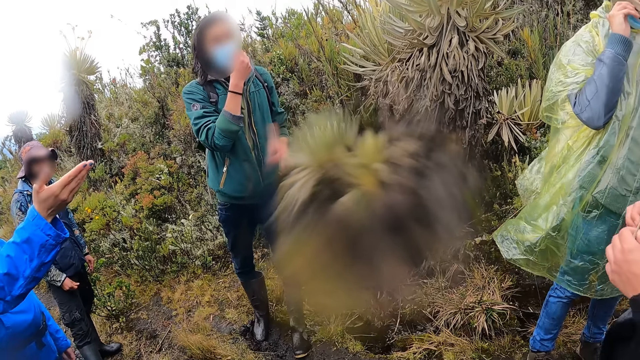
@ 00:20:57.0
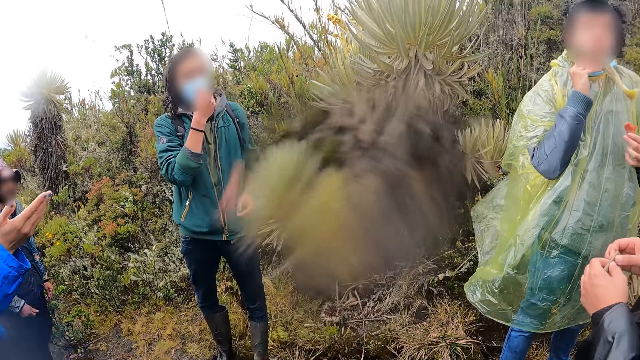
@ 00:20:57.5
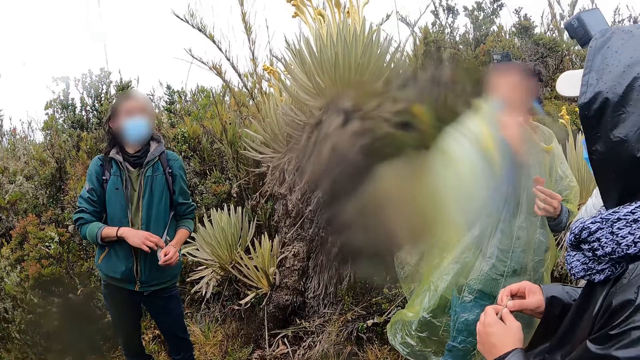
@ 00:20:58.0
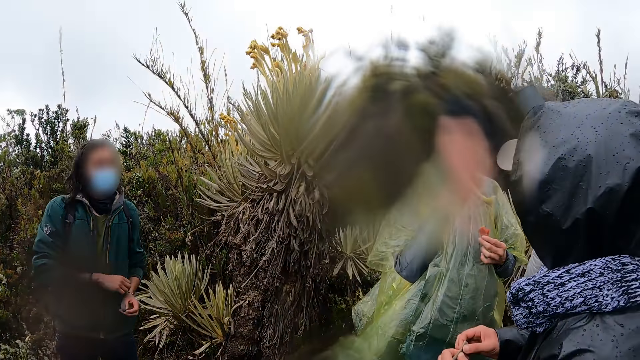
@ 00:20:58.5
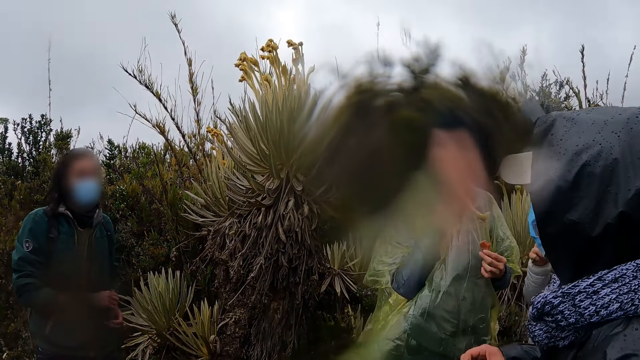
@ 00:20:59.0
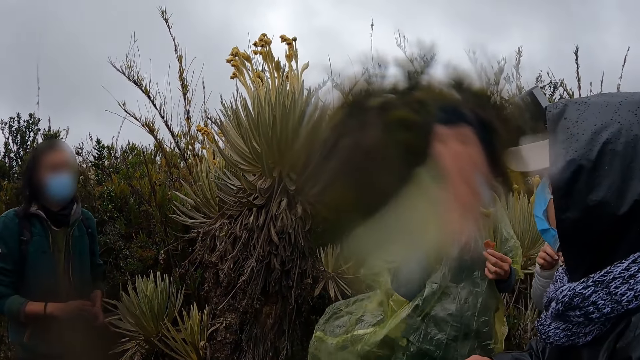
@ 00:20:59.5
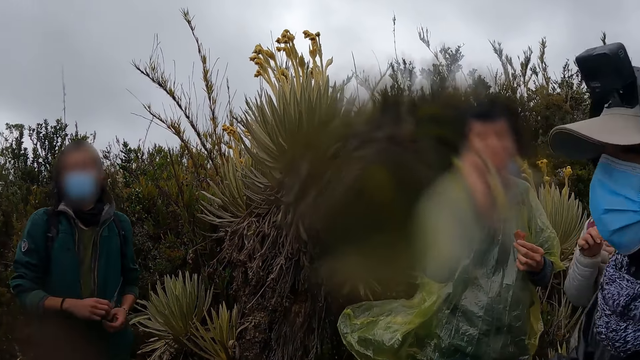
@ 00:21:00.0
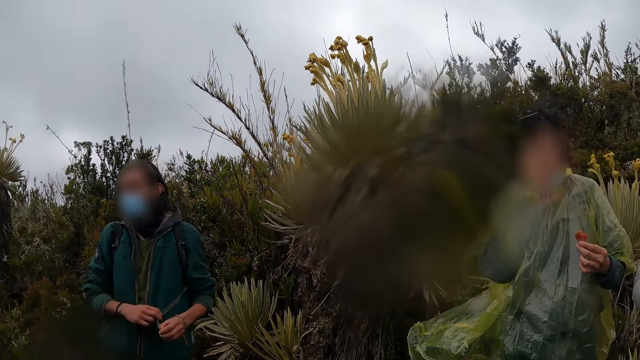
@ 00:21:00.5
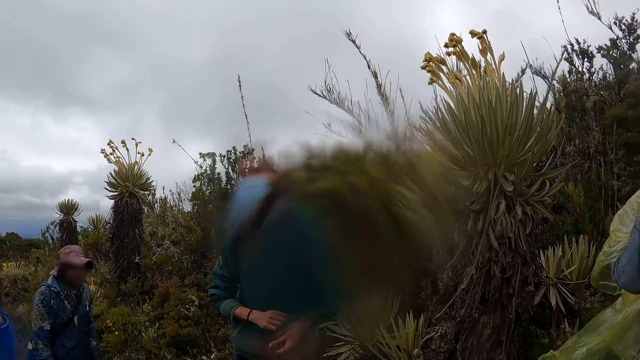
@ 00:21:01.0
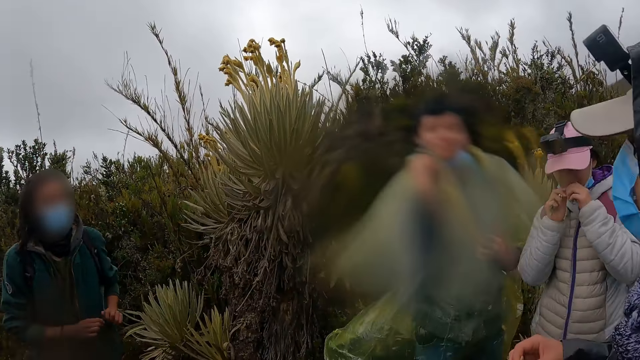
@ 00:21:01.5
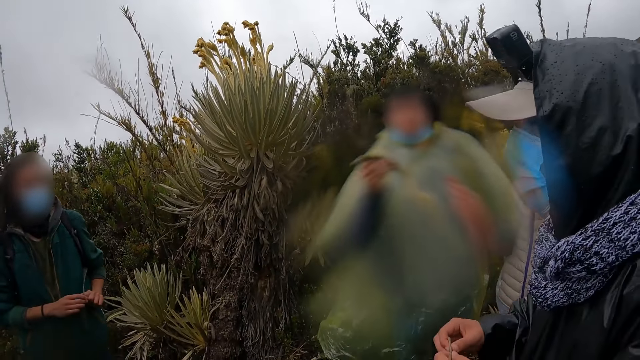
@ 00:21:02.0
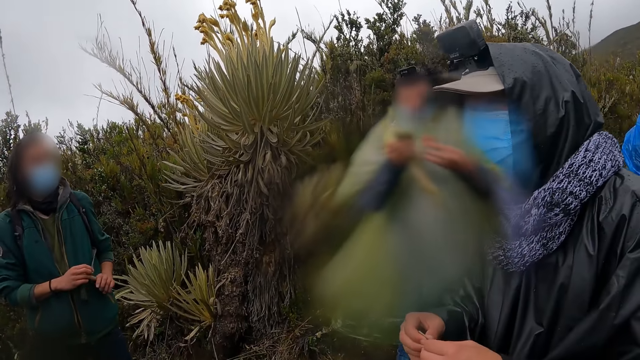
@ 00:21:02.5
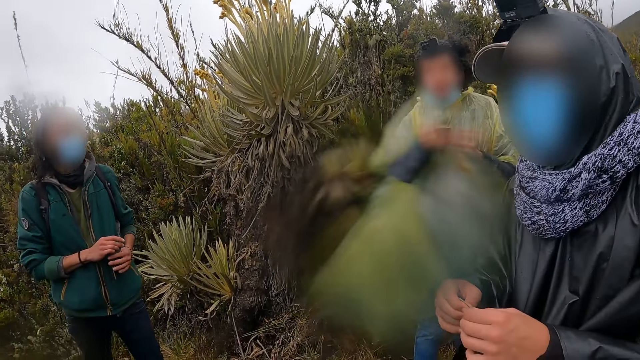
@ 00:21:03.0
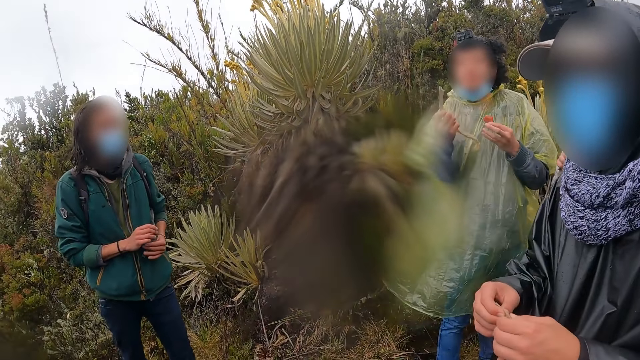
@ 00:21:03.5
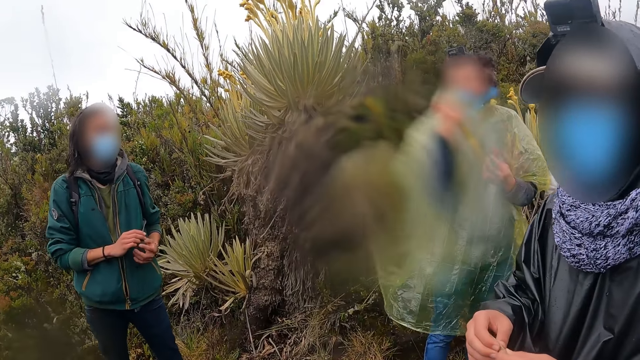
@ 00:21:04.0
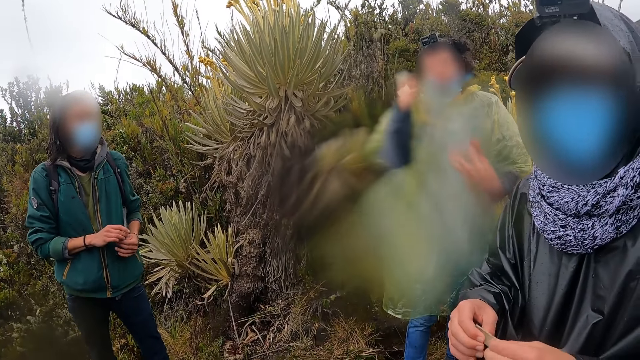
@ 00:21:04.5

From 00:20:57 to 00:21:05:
The woman examines a piece of flower in both hands. The man plays with the strap of the bag with both hands. The camera wearer stands.

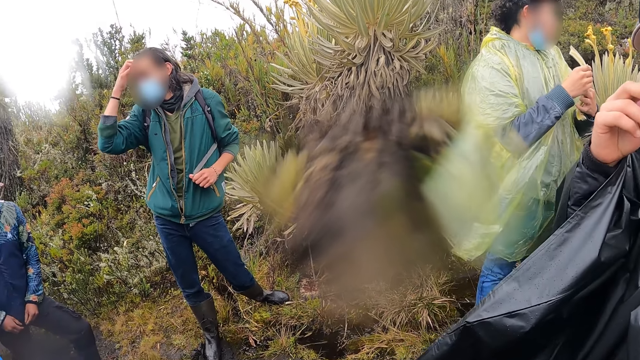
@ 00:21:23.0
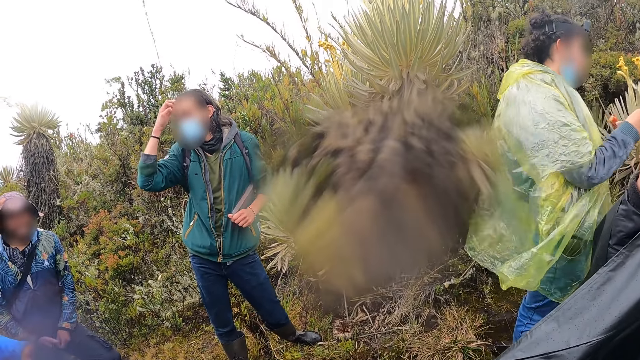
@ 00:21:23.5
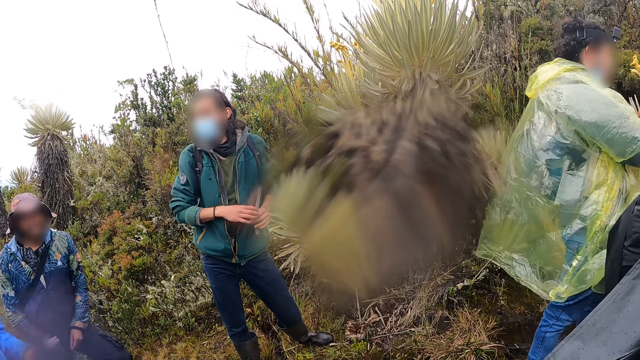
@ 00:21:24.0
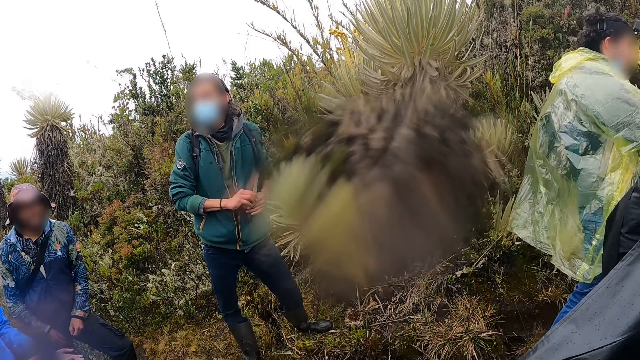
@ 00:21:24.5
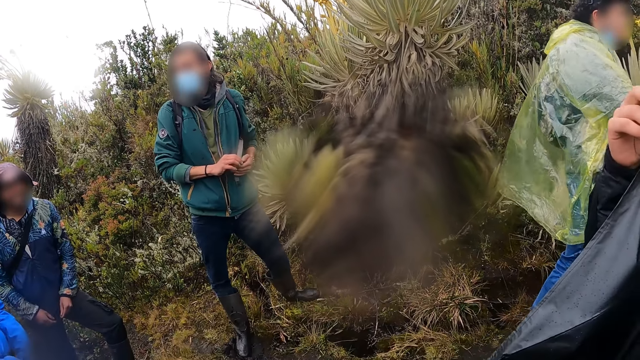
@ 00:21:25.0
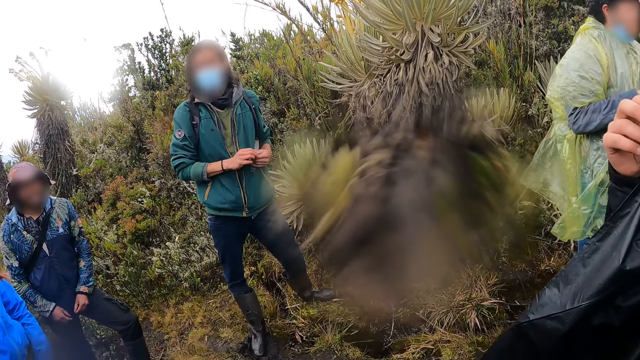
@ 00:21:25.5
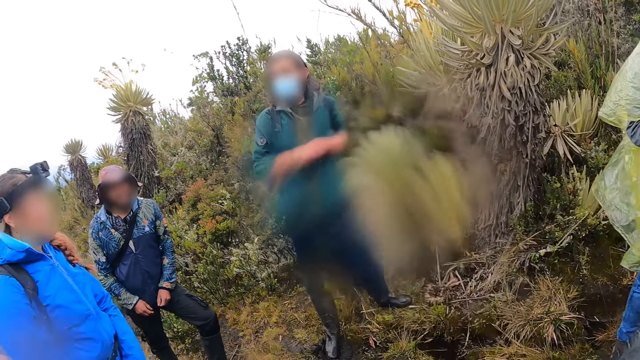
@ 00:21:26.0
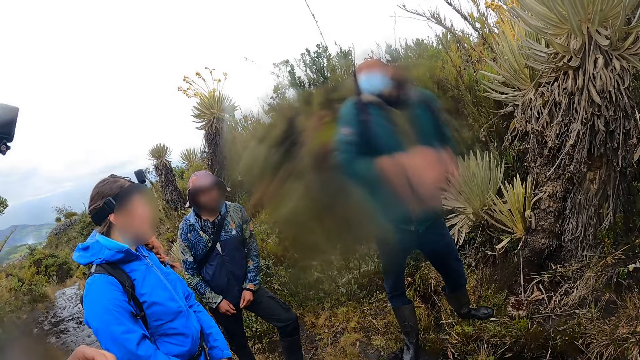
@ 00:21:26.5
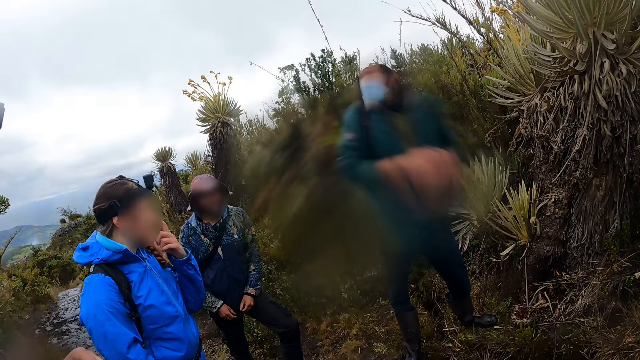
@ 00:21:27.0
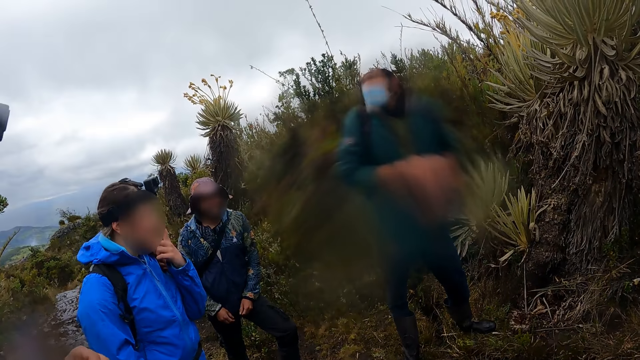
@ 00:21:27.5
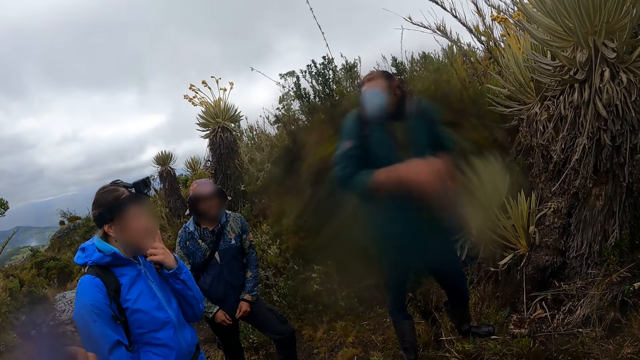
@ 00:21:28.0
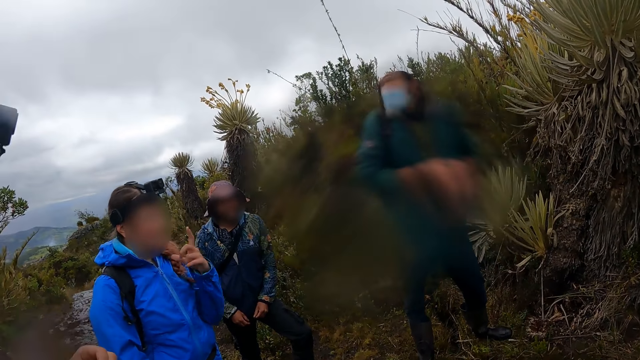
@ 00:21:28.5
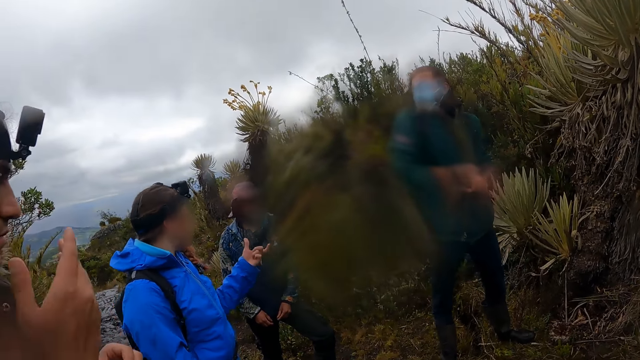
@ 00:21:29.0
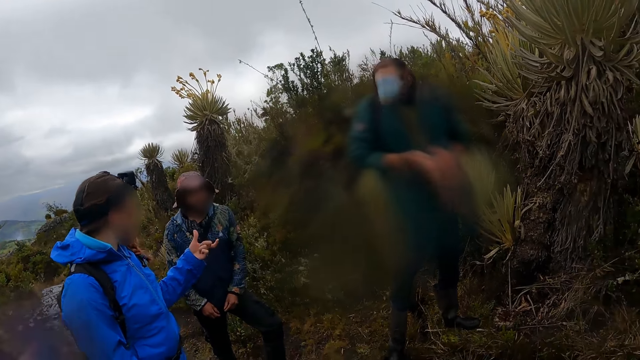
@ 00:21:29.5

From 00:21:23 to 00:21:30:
The camera wearer looks at a man.

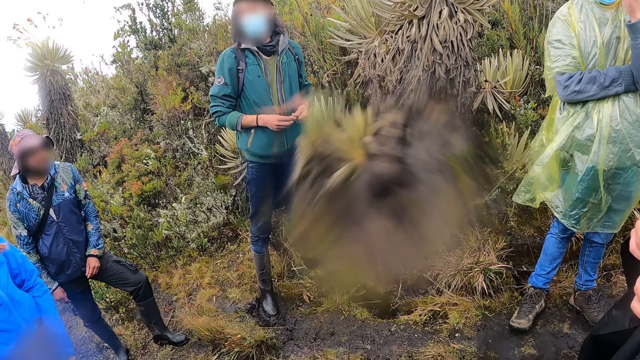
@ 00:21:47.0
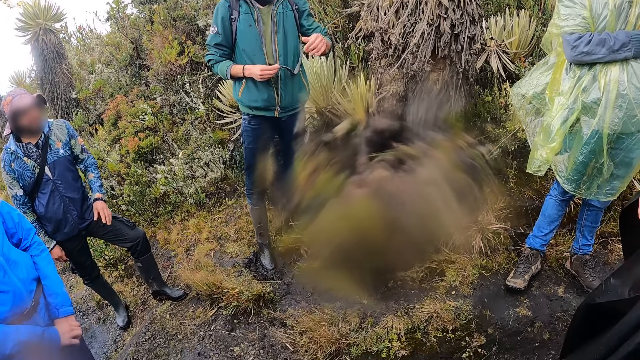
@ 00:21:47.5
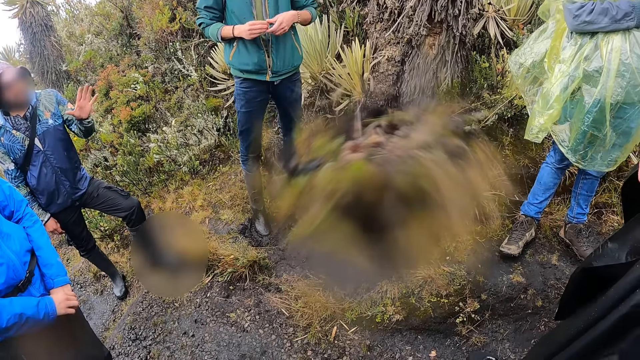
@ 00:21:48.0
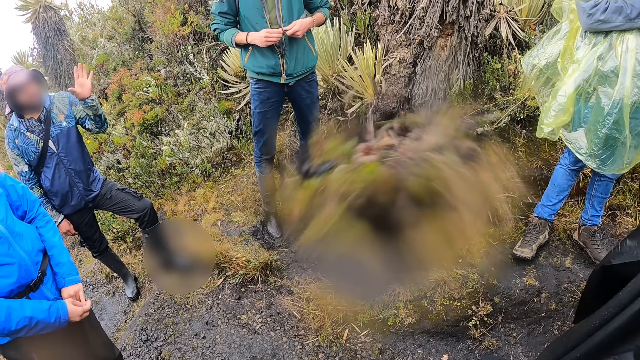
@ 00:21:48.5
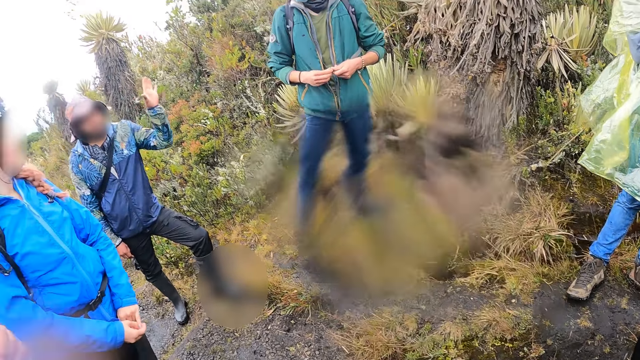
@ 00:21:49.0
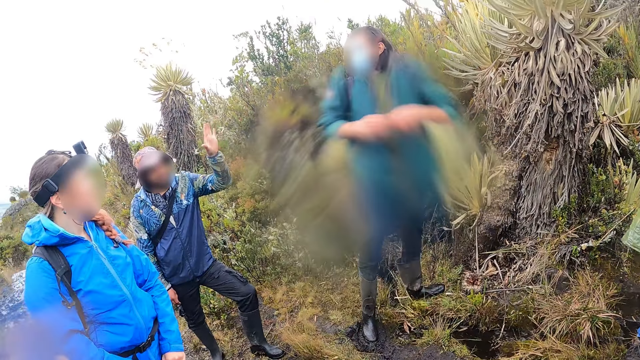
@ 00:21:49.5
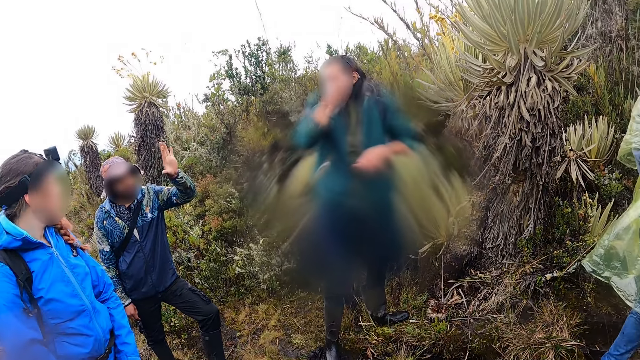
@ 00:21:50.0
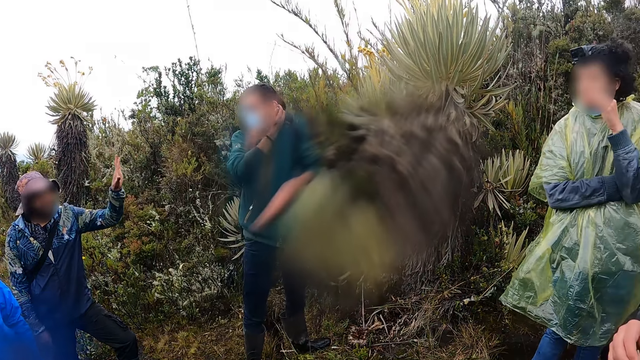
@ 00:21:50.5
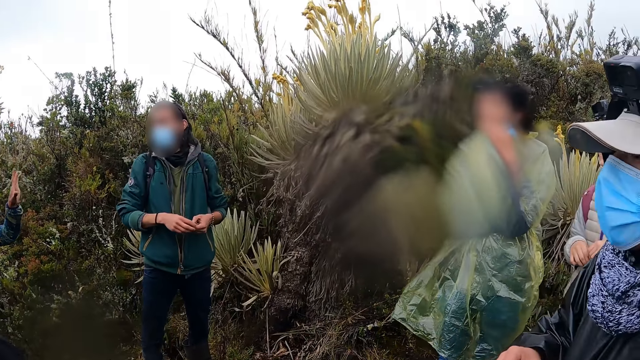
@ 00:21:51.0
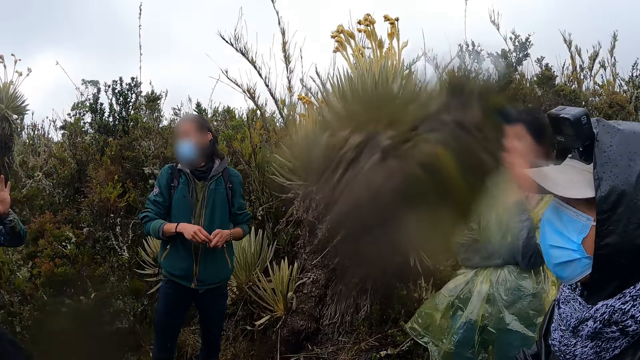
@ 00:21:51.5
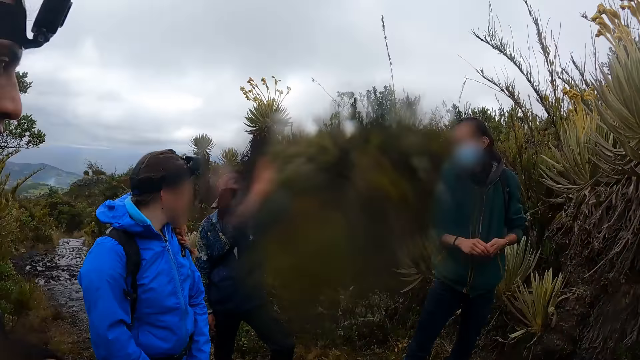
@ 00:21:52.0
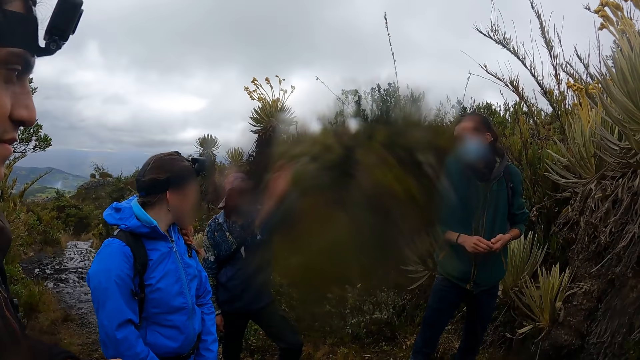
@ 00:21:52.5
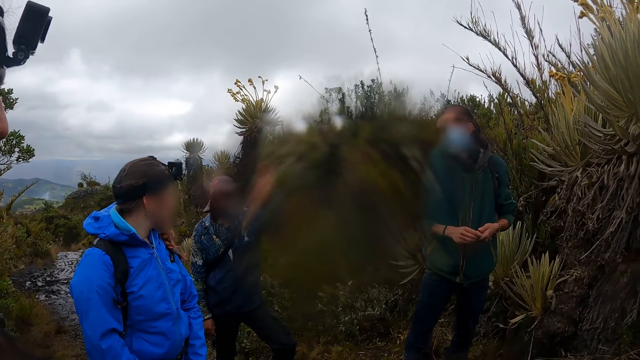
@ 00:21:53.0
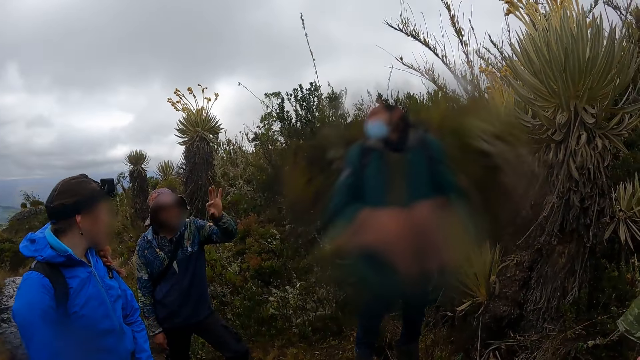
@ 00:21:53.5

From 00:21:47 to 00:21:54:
The camera wearer looks around.
